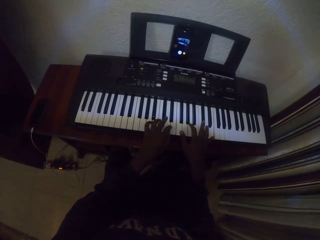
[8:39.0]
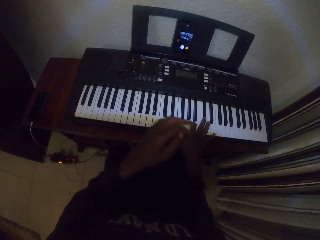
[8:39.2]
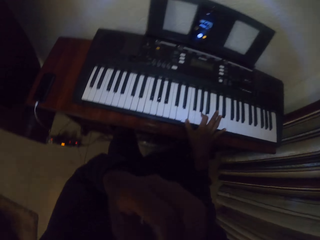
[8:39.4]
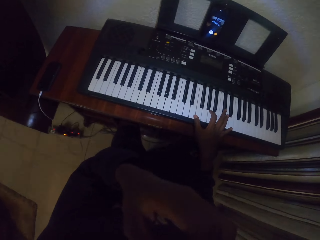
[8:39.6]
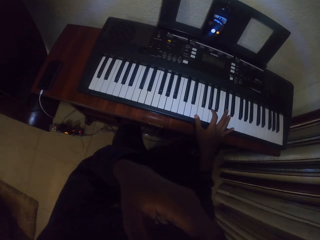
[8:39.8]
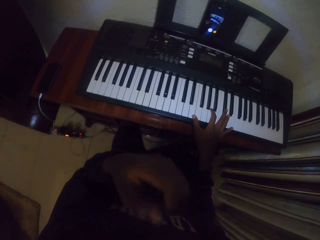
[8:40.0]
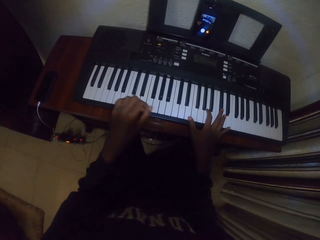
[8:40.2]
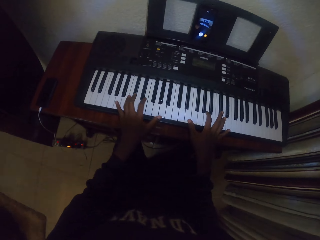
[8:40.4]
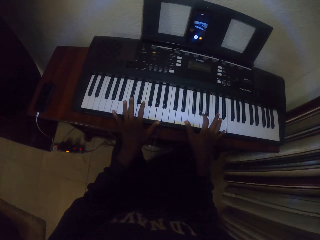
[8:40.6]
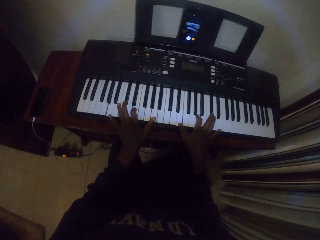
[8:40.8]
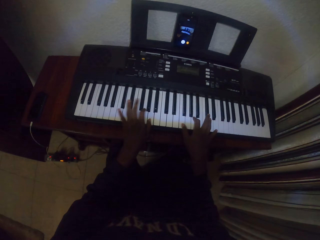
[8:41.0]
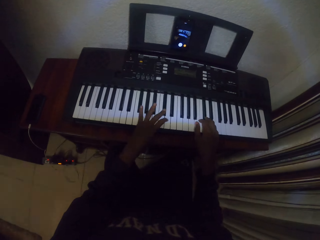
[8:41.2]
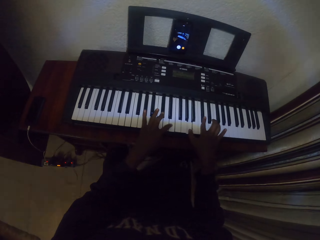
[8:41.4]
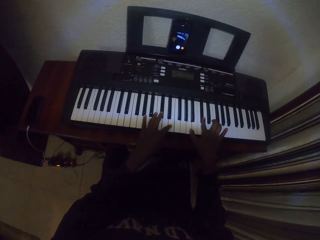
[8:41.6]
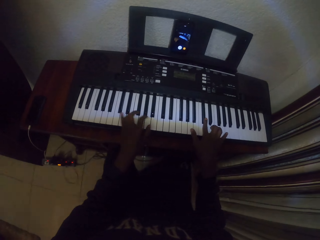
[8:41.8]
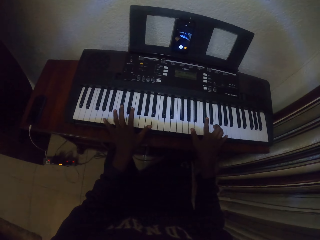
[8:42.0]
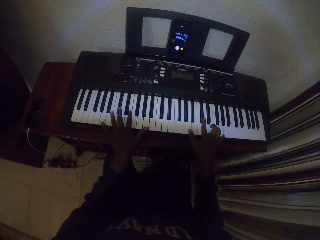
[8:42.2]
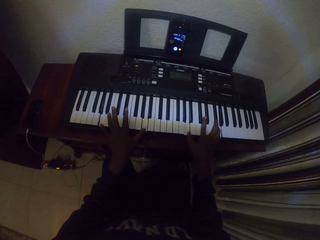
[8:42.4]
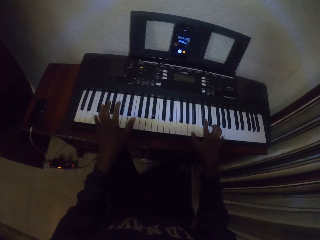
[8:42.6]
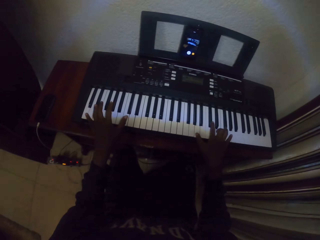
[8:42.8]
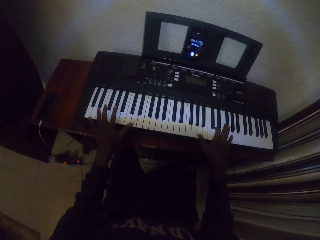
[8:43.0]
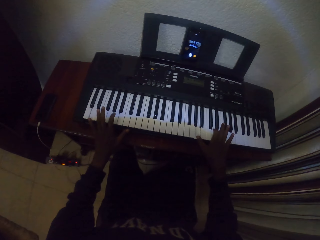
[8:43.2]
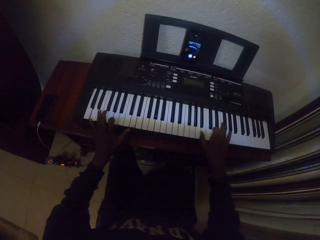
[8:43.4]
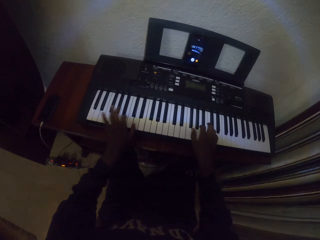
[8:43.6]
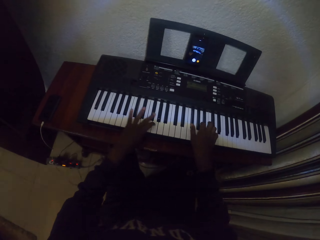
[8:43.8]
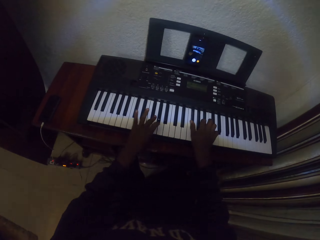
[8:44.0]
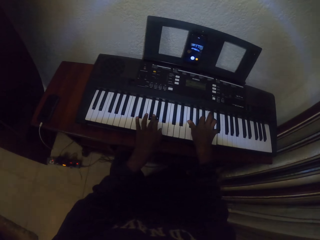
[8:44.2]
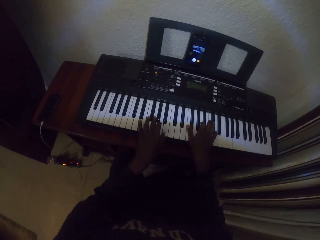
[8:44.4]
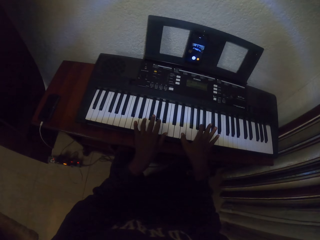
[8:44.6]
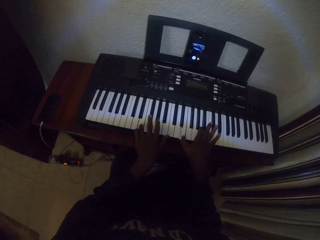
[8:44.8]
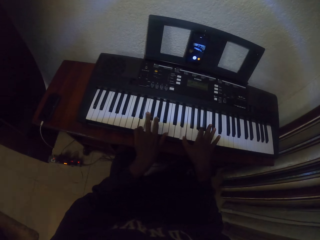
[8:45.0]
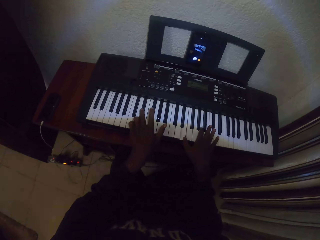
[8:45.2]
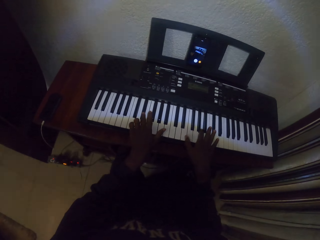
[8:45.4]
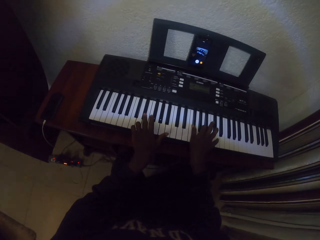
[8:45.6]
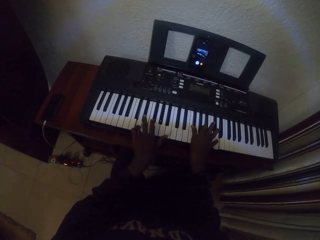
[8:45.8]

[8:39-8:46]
The camera wearer touches his body. He scratches the face with a hand. He plays piano.

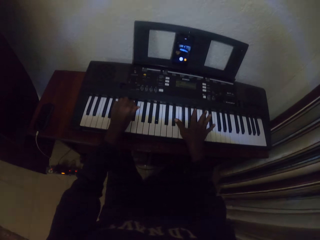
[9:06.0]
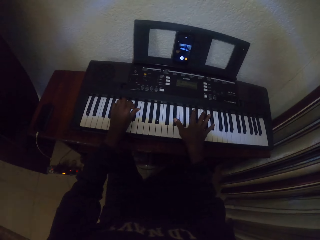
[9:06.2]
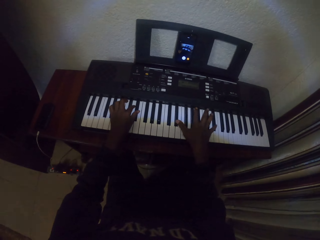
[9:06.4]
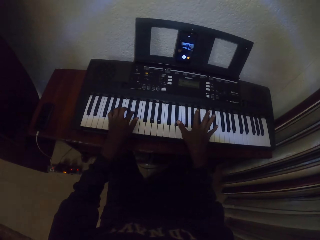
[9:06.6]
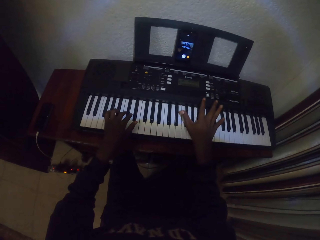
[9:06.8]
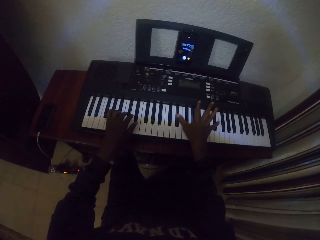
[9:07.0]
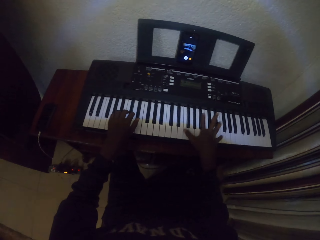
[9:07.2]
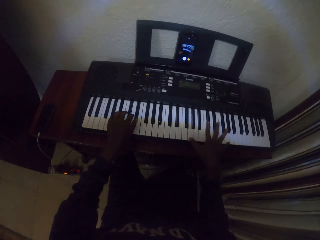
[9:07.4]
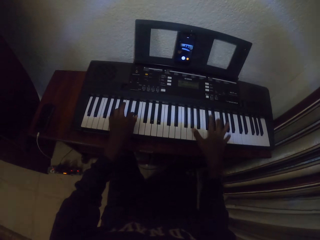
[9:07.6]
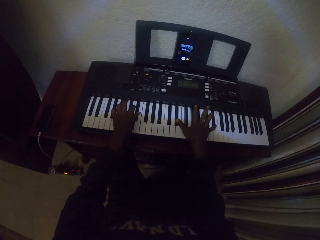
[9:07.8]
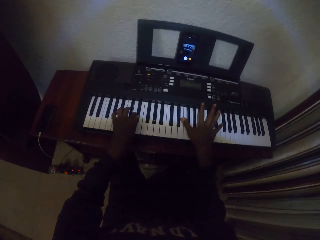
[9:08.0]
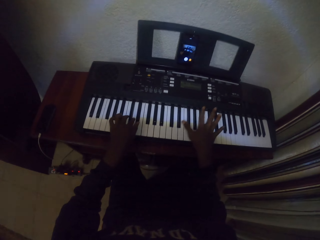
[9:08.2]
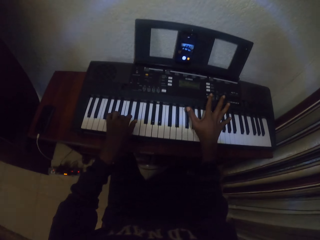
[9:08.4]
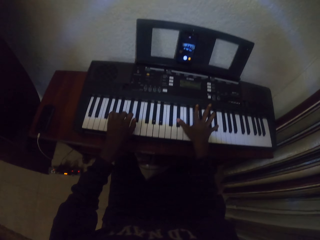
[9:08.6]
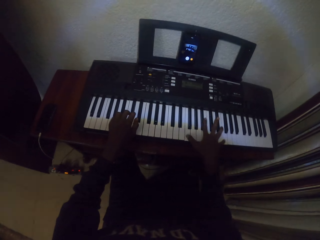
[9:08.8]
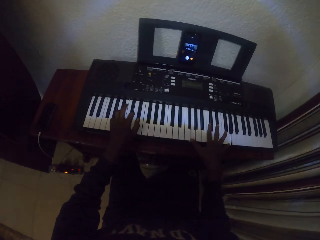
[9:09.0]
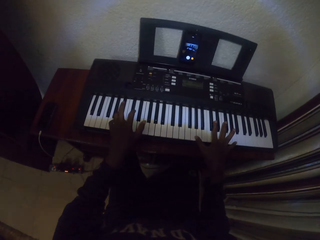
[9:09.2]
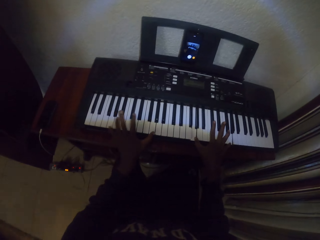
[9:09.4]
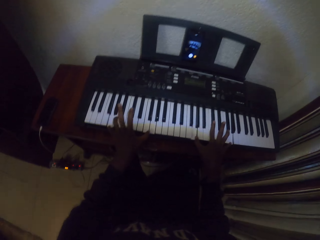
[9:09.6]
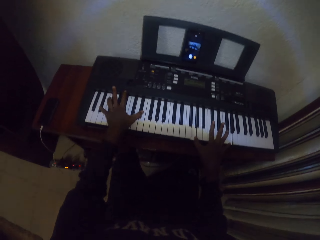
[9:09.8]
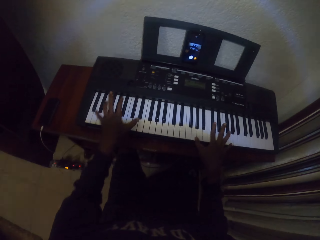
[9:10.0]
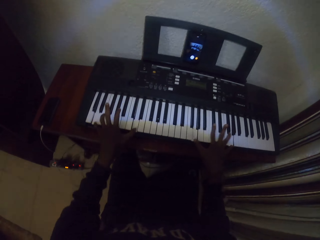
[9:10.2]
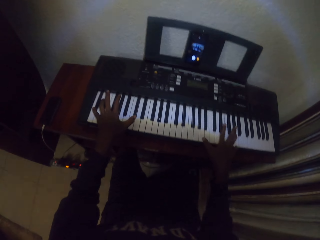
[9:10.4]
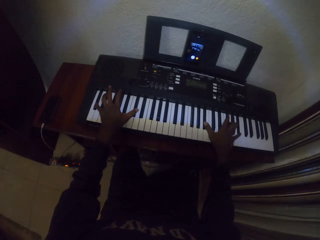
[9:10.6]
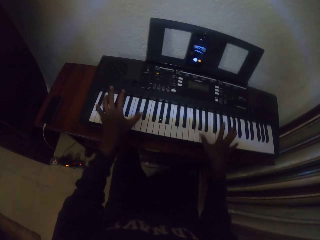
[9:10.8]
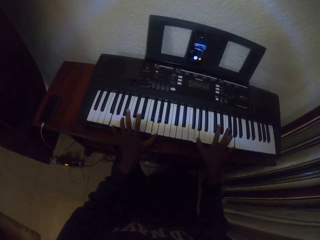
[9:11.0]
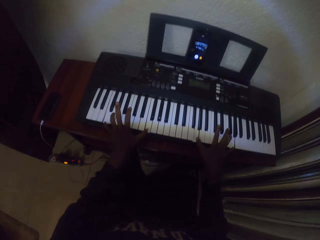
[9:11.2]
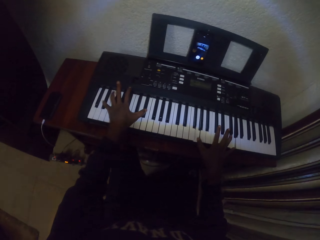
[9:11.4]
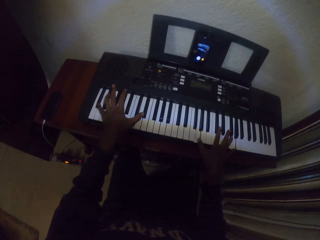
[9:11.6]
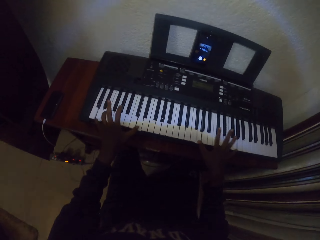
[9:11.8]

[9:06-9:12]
The camera wearer plays piano.

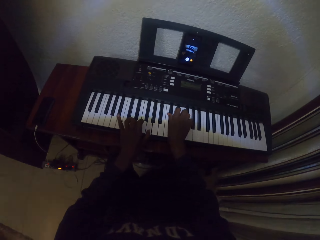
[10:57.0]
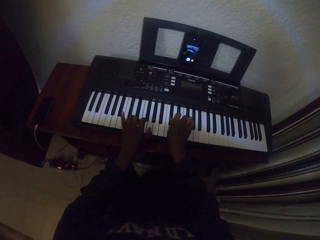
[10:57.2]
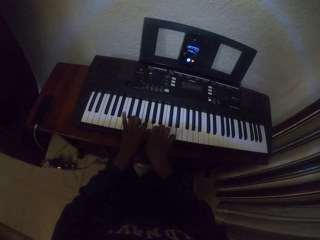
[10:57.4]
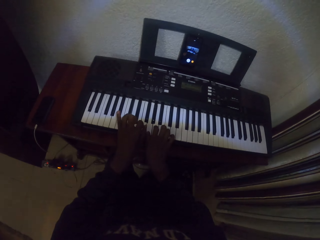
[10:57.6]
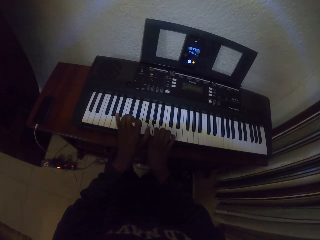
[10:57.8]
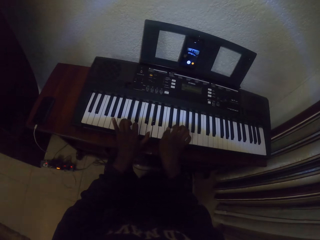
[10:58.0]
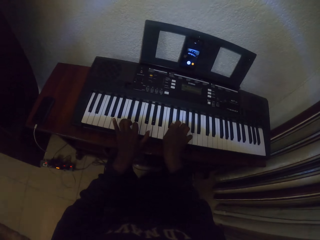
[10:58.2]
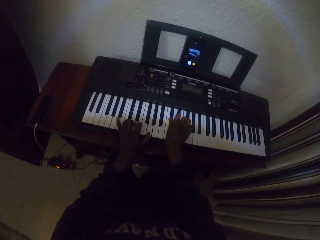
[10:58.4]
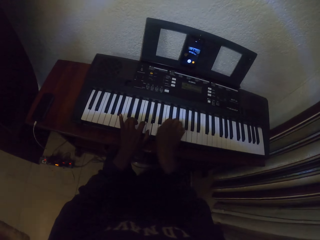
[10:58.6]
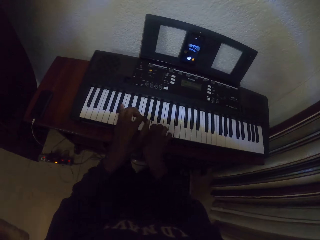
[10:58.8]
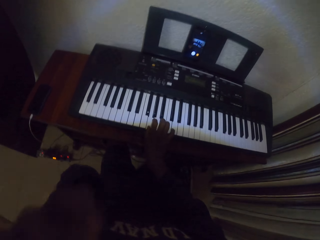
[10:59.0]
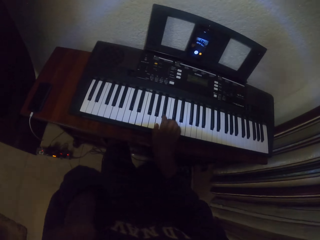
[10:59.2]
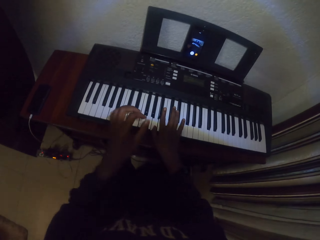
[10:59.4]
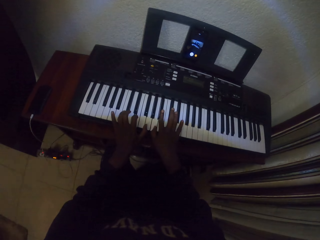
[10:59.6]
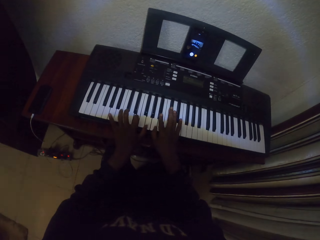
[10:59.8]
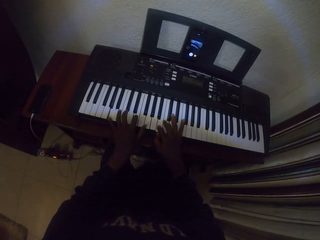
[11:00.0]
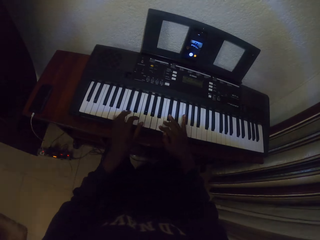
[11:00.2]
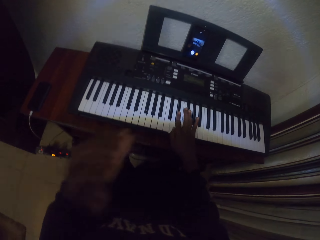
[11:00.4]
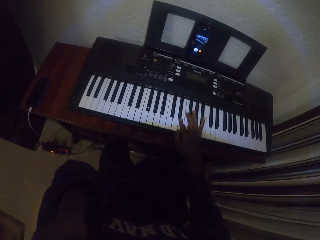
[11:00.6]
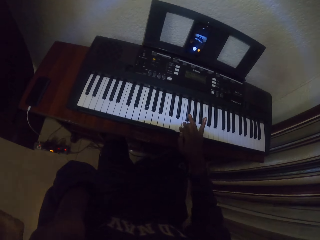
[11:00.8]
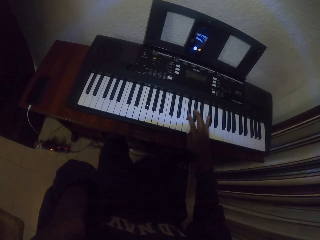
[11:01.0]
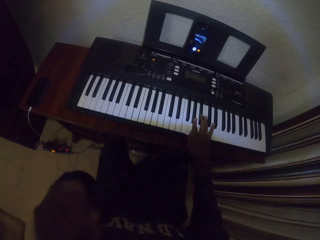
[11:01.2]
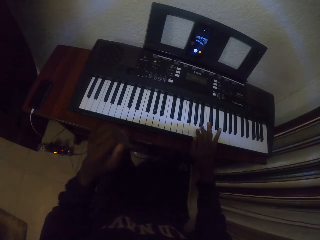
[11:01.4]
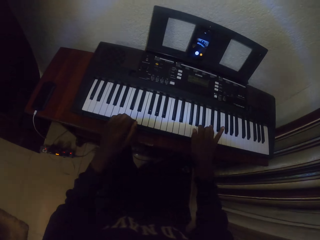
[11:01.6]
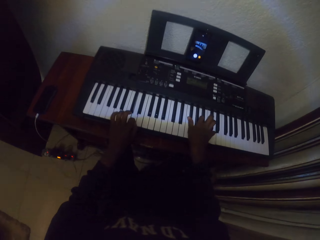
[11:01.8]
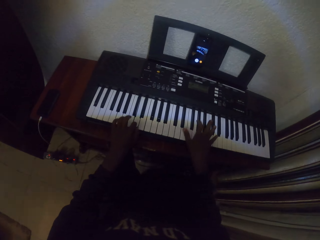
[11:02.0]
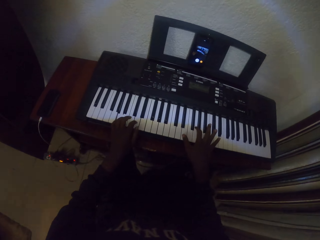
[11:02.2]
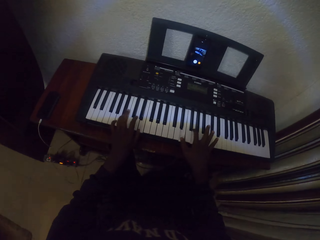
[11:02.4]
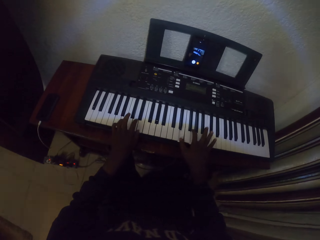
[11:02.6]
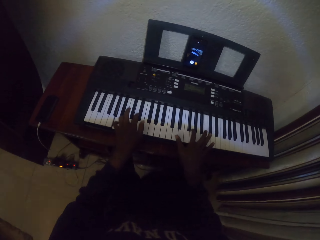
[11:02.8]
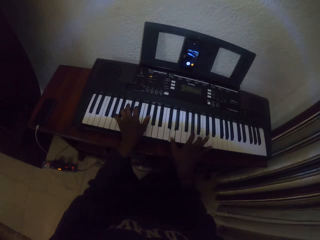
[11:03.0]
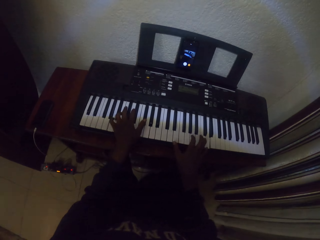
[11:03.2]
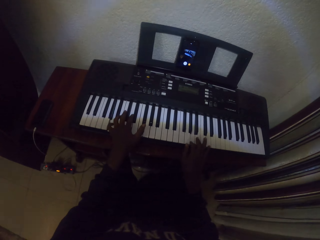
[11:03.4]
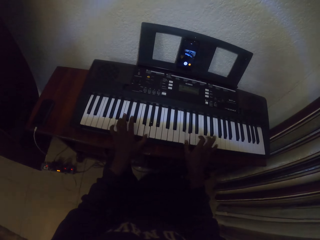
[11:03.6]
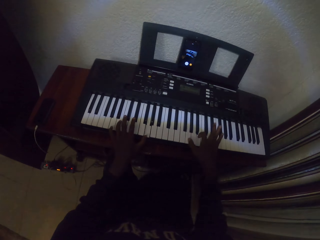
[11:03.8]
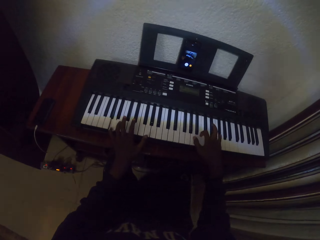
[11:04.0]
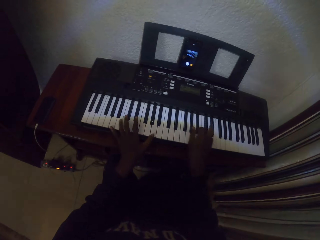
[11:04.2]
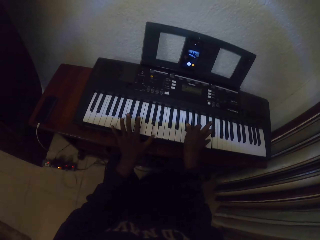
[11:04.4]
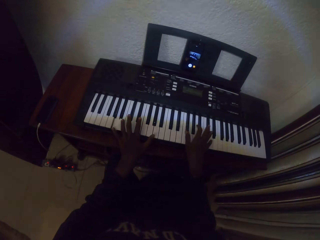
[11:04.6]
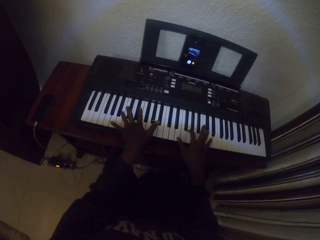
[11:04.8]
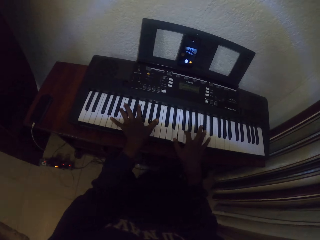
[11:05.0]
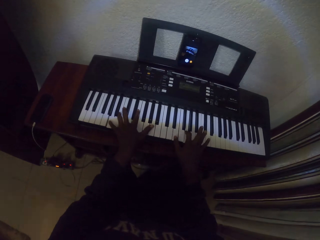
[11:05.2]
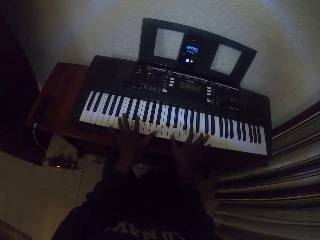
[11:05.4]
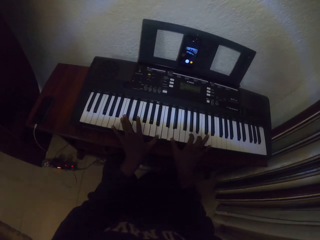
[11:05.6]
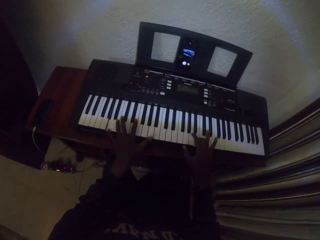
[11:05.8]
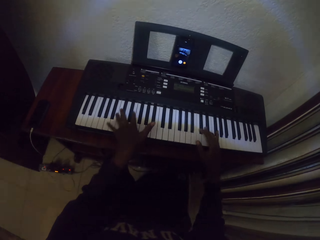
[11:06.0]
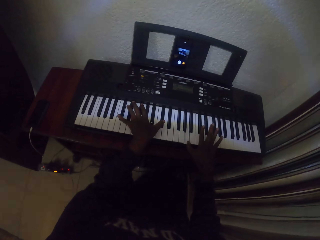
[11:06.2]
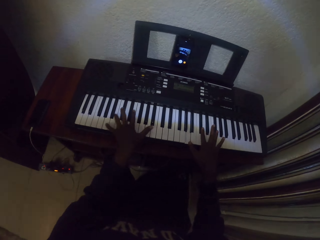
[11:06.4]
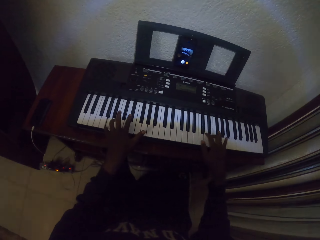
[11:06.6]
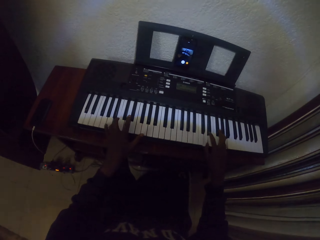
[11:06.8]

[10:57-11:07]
The camera wearer touches the face with the left hand. They play the piano with both hands. They touch the face with the left hand. They play the piano with the right hand. They play the piano with both hands.
